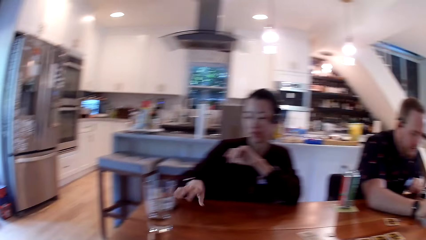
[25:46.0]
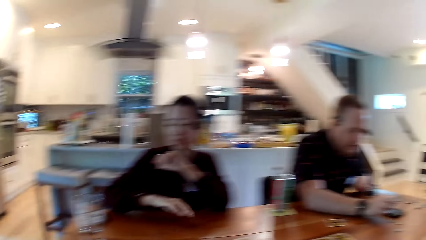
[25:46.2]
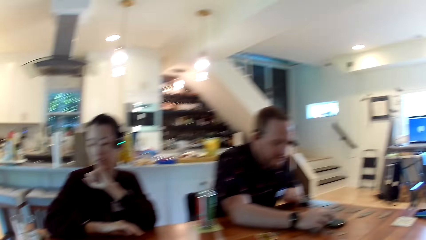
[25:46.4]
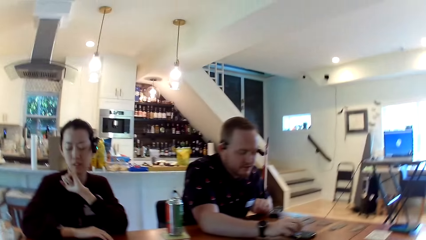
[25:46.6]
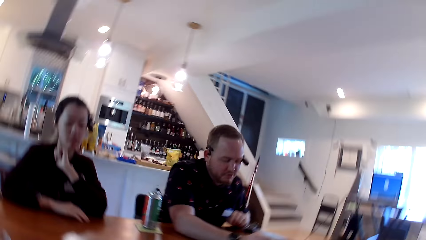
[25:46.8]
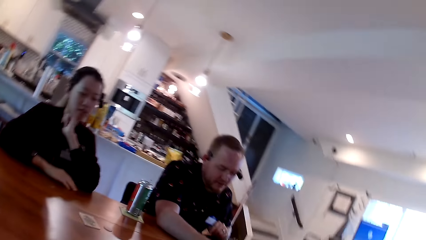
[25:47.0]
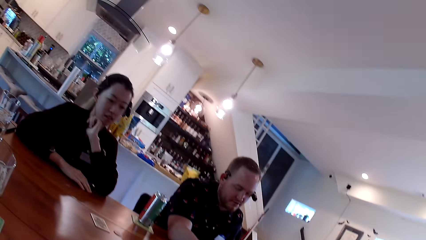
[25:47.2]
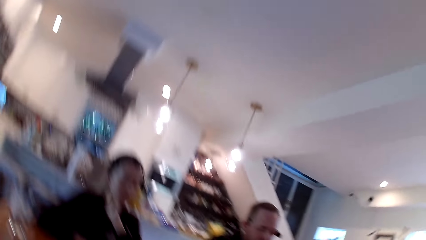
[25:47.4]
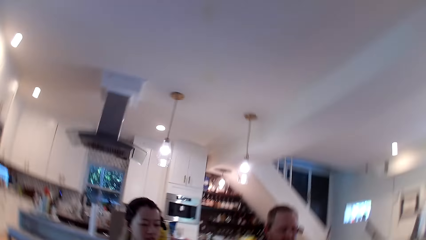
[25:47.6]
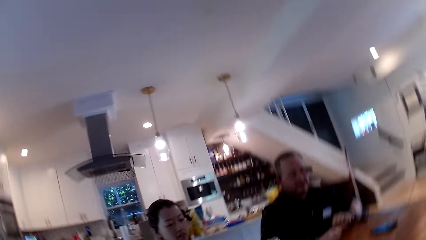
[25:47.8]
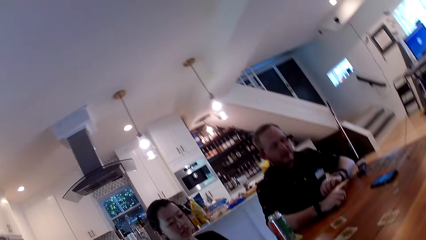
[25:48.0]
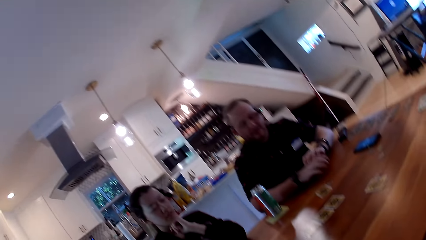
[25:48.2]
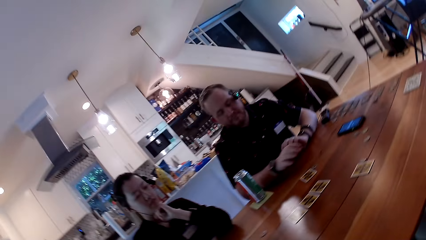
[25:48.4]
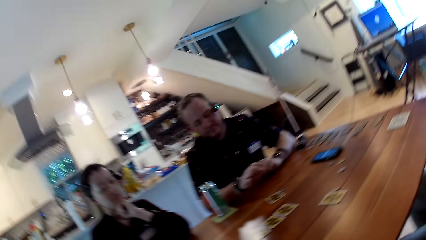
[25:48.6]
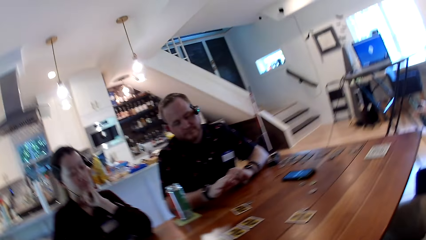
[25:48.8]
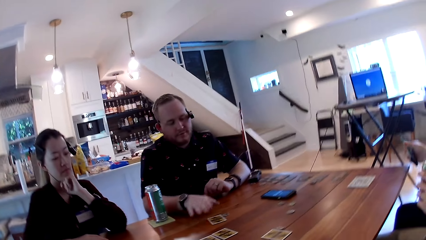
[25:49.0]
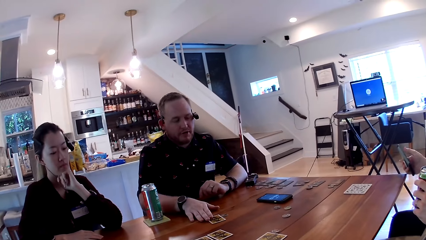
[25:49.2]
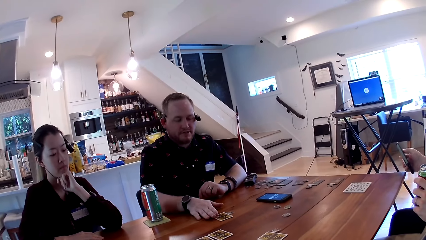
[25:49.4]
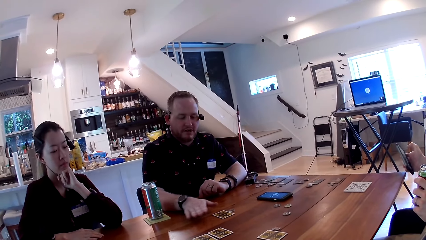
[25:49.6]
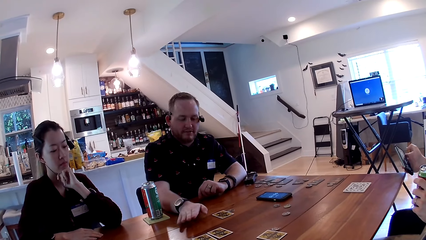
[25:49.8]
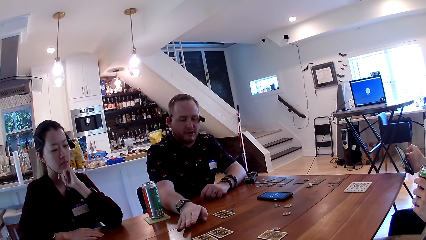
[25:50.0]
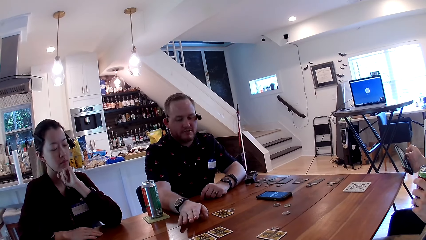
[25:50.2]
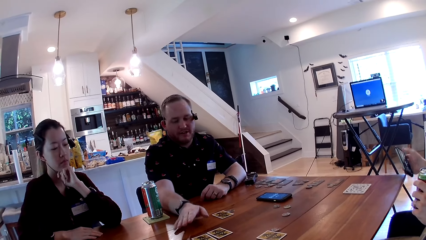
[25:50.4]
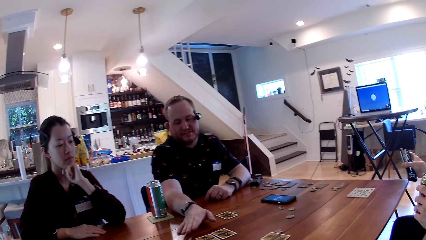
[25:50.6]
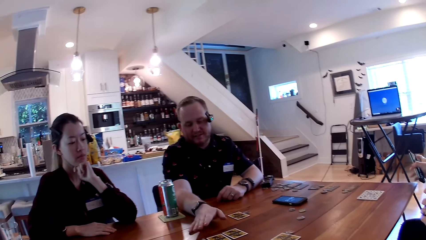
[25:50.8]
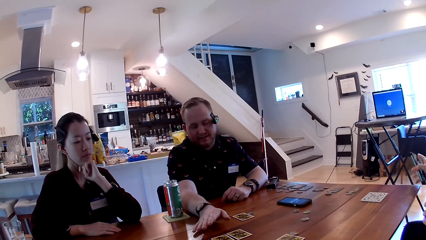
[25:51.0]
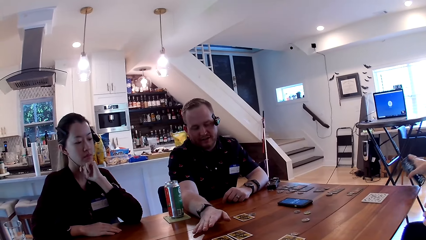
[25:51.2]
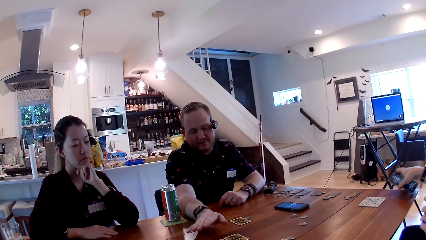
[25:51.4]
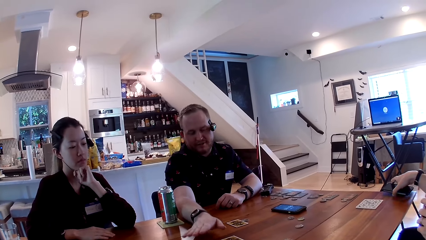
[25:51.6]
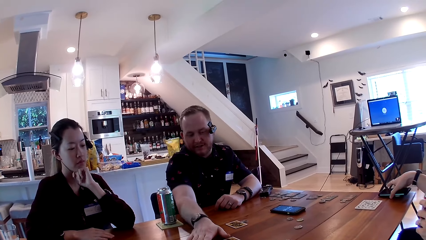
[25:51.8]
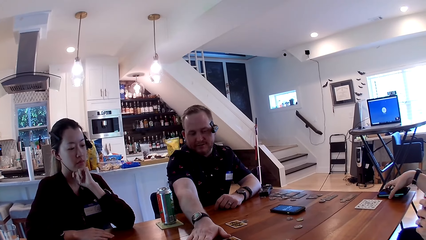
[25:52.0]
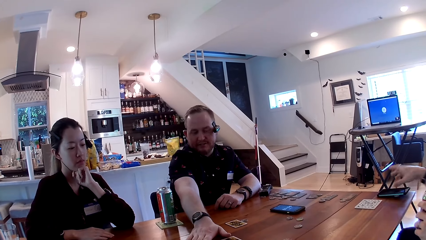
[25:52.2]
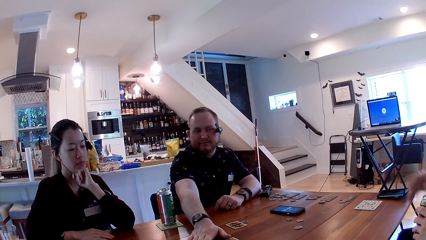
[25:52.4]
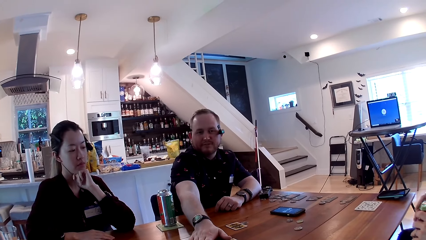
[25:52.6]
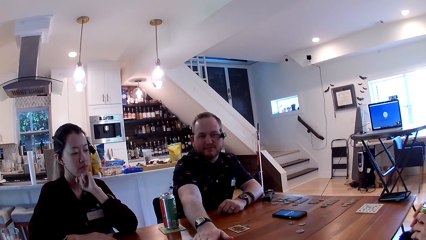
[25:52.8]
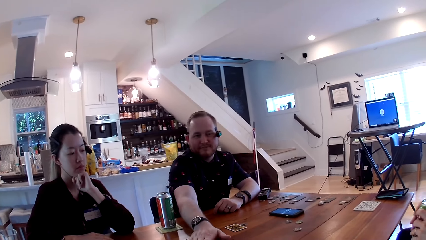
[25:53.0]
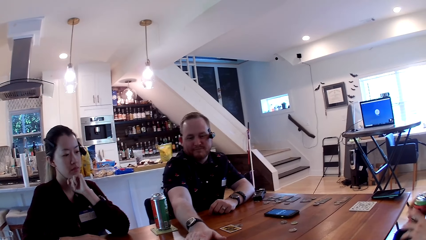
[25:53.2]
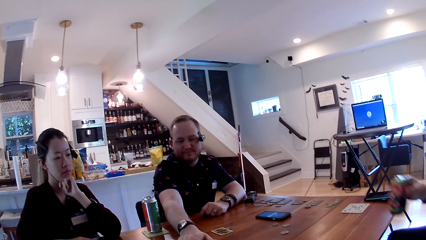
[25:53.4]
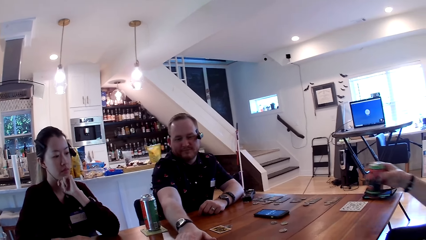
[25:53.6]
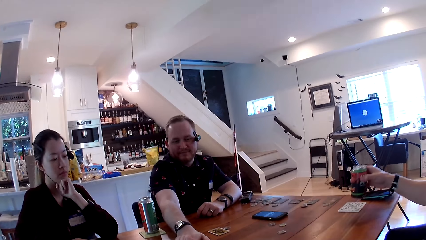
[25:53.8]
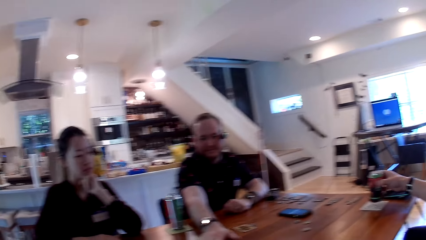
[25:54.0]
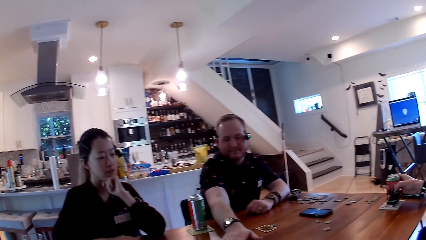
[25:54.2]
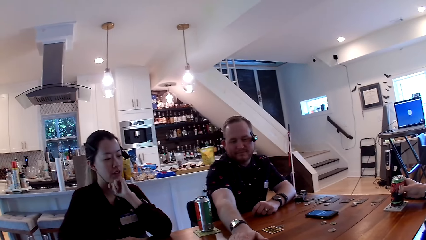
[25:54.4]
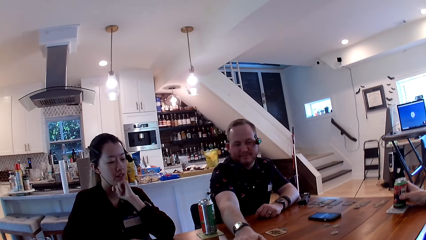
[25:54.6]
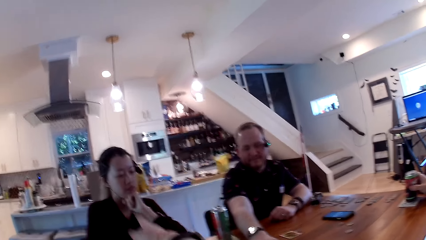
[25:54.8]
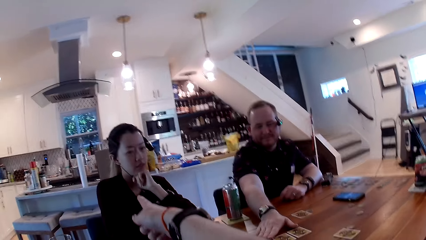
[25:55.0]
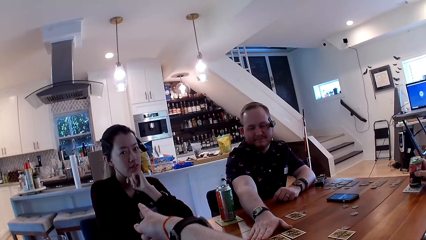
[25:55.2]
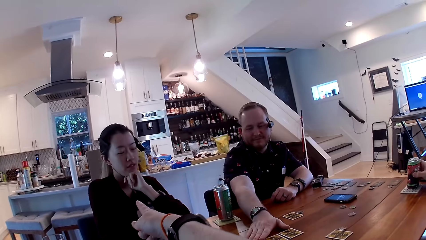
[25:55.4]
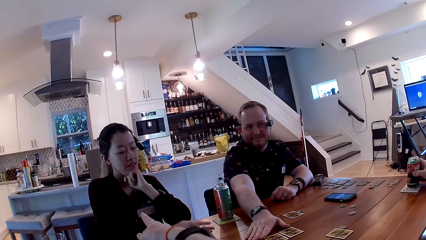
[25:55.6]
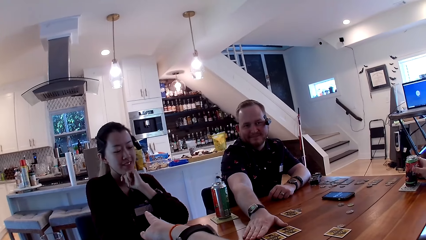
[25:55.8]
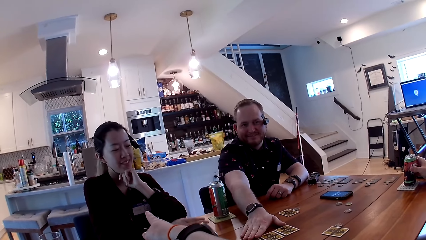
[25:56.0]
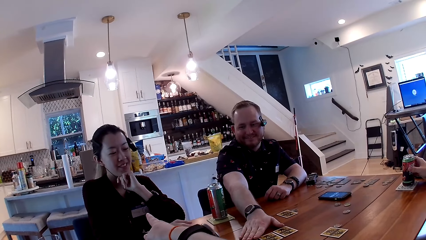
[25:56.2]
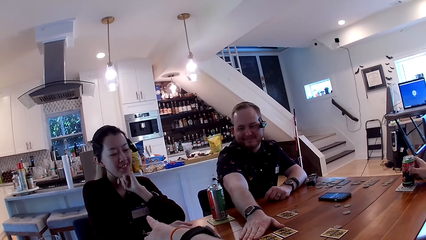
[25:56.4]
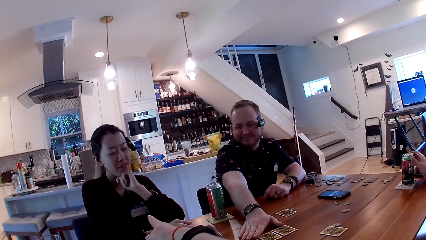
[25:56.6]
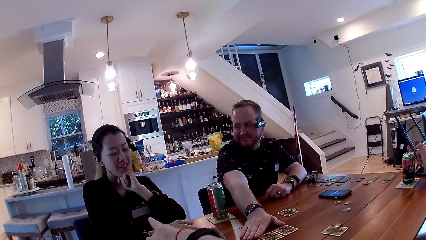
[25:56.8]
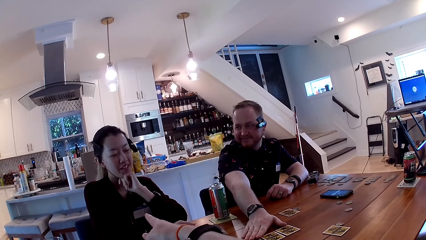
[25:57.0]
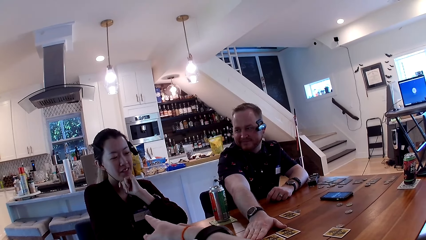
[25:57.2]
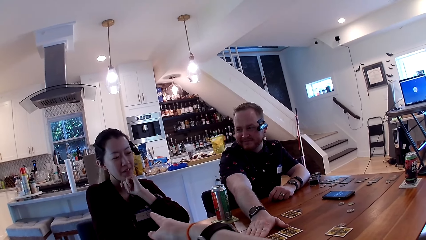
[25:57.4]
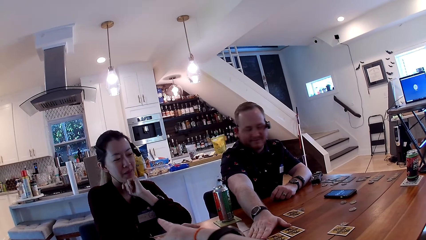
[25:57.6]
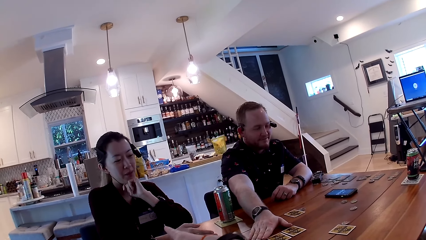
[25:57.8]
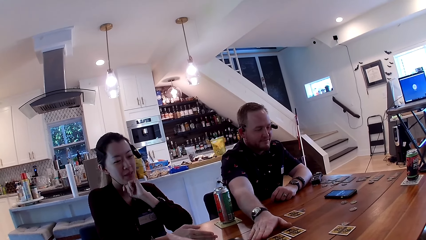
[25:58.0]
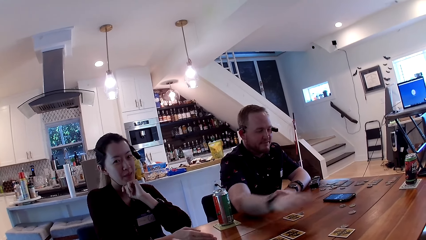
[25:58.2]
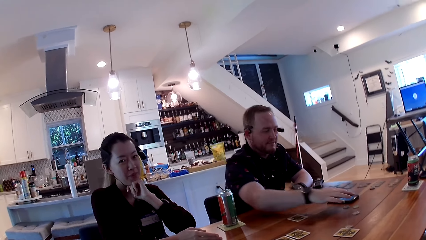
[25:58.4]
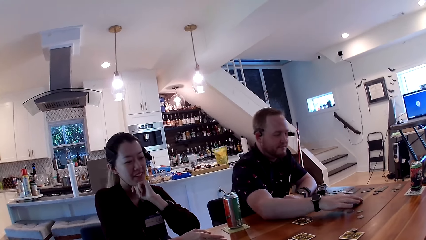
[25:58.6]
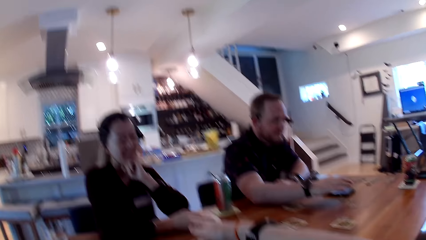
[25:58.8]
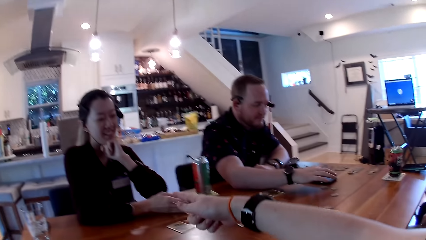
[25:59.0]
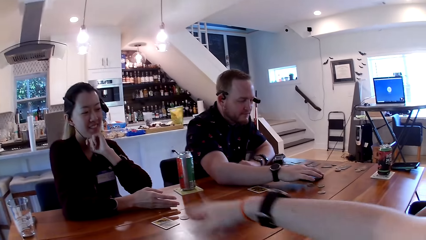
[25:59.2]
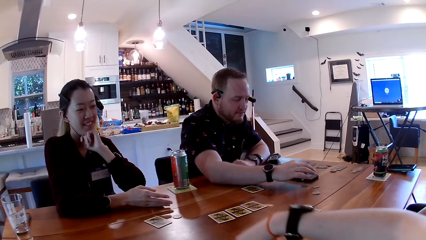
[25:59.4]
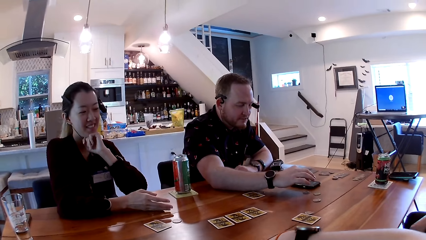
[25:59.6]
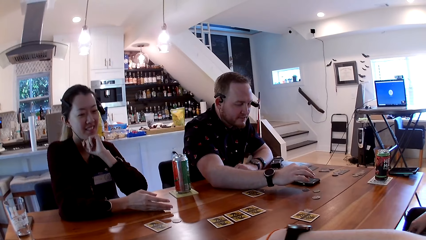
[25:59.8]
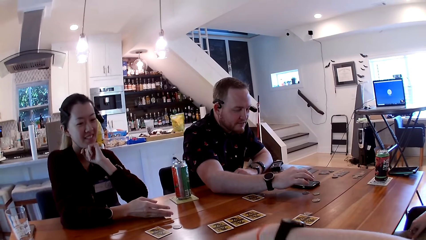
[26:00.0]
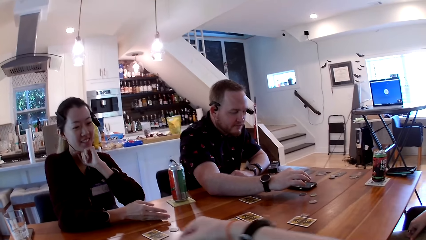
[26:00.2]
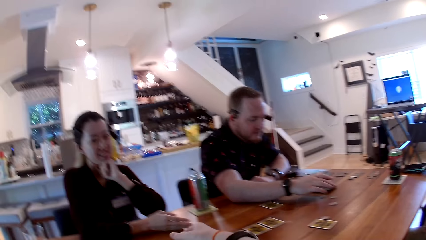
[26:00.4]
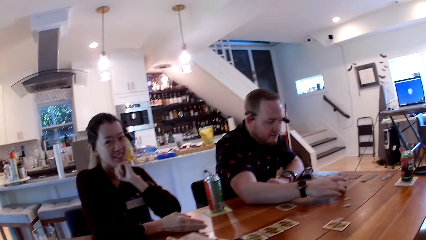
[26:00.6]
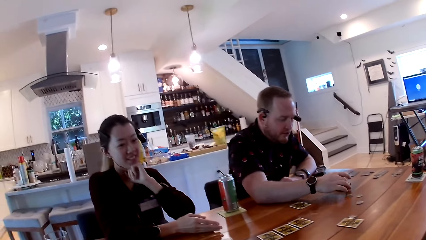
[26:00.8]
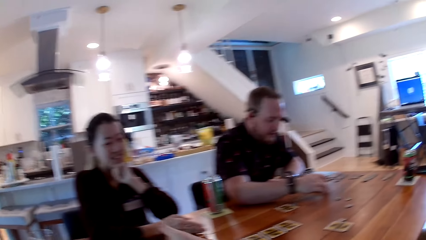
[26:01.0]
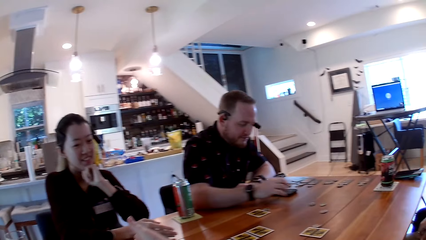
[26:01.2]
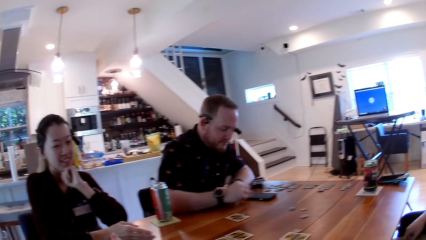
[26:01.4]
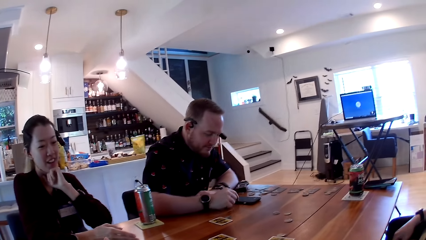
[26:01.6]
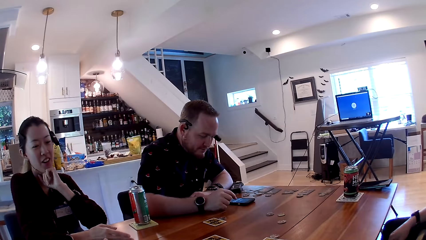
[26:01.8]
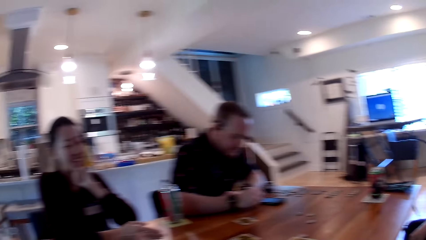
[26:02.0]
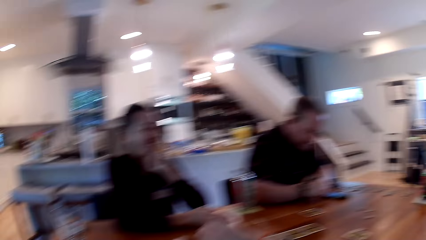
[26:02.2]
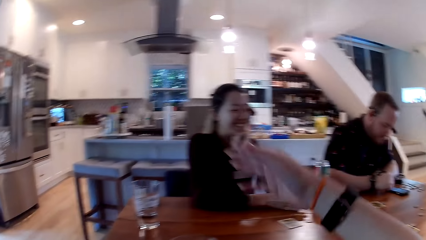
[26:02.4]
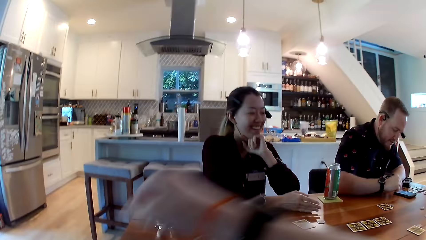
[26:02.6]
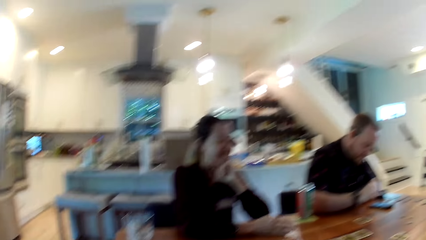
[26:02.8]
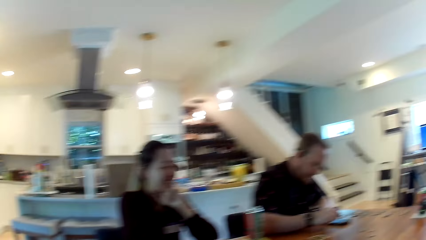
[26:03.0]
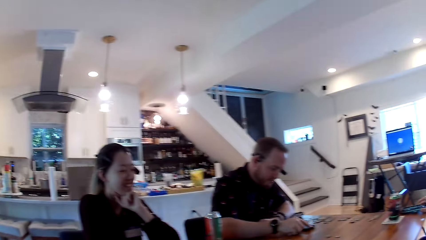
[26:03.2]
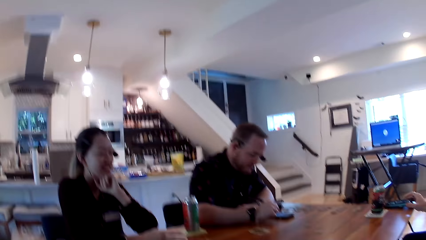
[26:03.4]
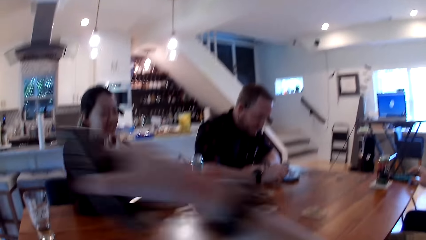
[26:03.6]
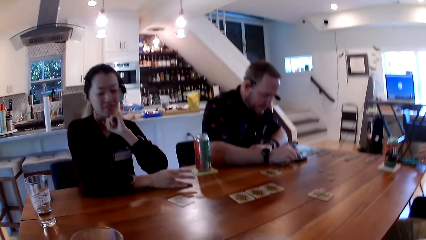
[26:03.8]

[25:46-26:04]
A man shifts a card on the table with his right hand. Another man operates a phone with his right hand. The other man drops the phone in his right hand on the table. The first man places his right hand on the card on the table. The other man passes a drink in his left hand to his right hand and places the drink in his right hand on a coaster. The first man operates the phone on the table with his right hand, moves the phone on the table with his right hand, and operates the phone on the table with his right hand.
